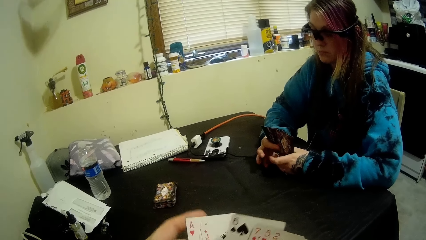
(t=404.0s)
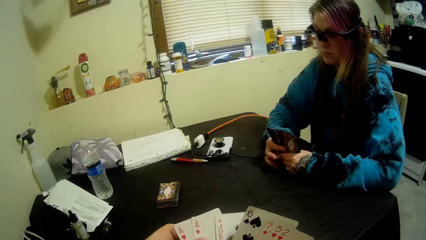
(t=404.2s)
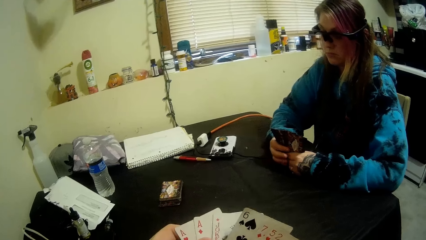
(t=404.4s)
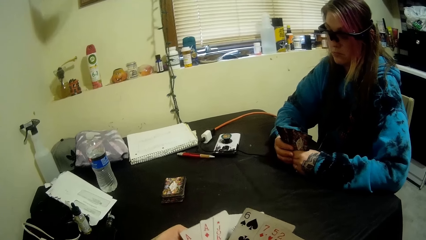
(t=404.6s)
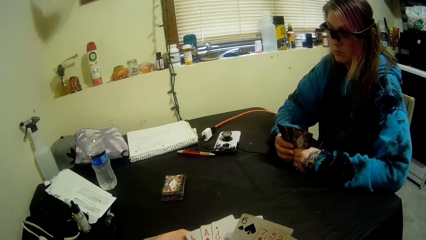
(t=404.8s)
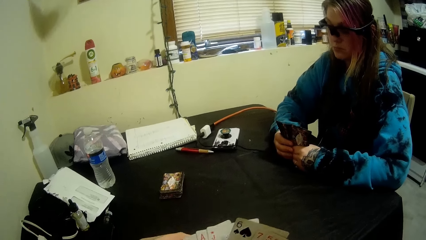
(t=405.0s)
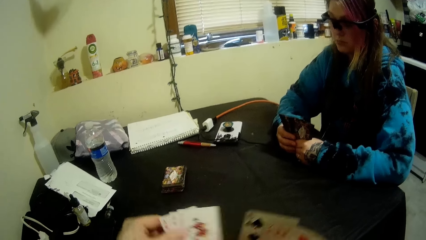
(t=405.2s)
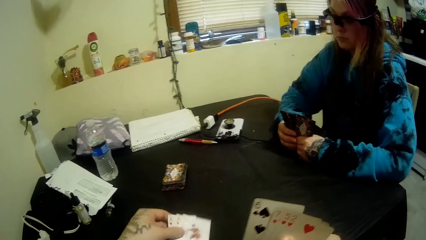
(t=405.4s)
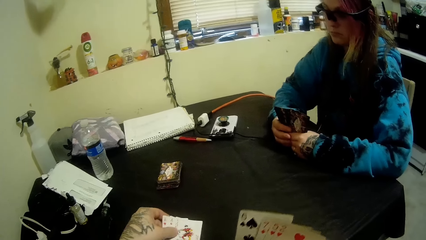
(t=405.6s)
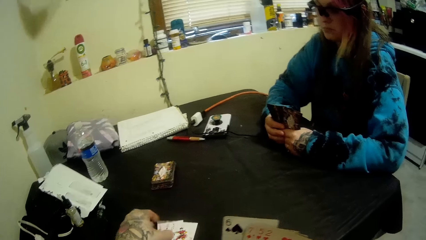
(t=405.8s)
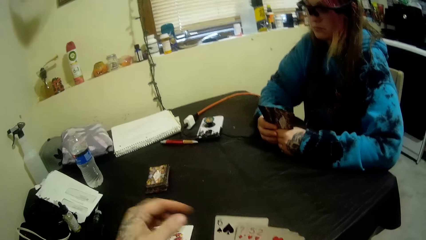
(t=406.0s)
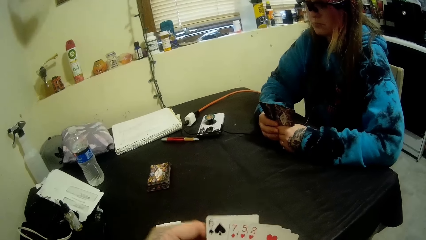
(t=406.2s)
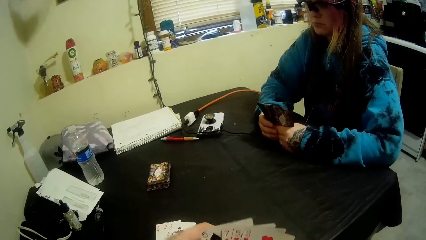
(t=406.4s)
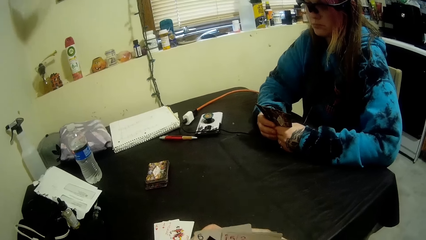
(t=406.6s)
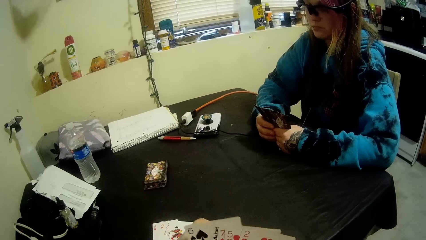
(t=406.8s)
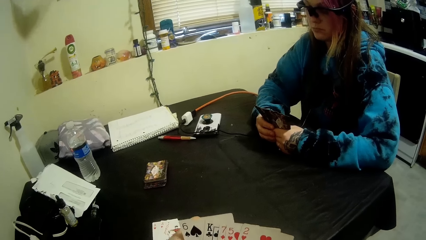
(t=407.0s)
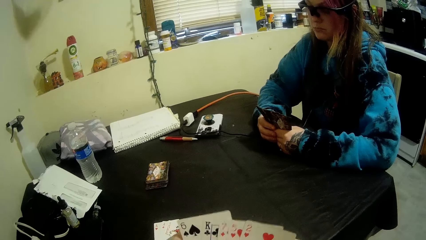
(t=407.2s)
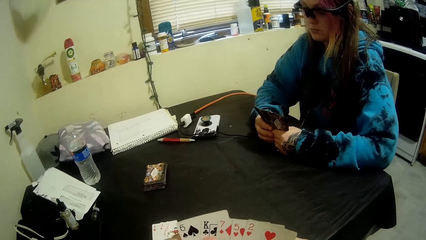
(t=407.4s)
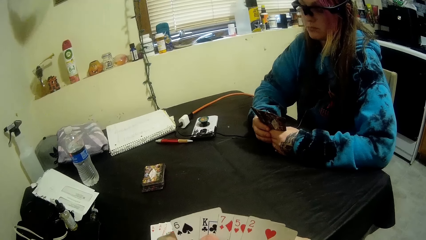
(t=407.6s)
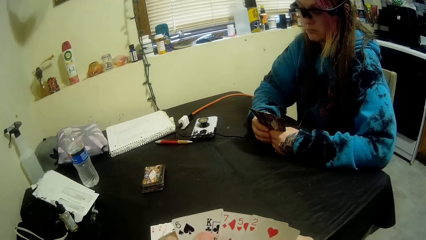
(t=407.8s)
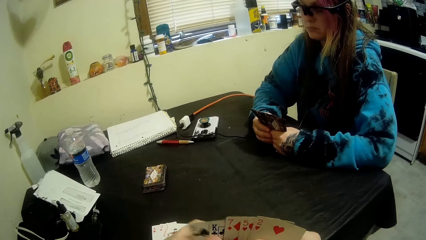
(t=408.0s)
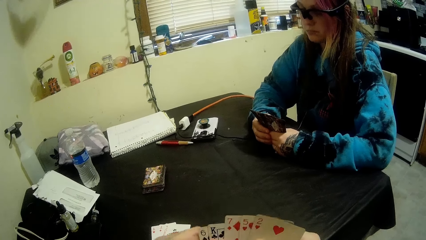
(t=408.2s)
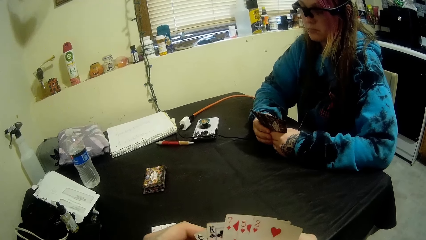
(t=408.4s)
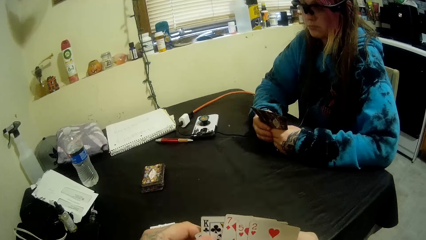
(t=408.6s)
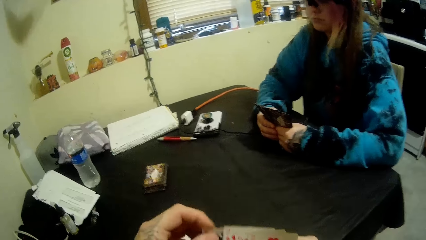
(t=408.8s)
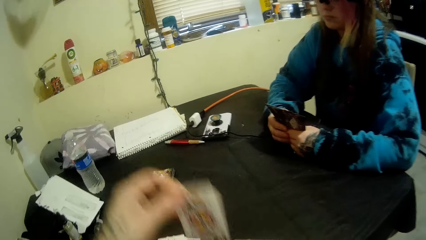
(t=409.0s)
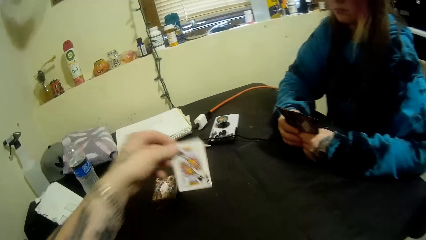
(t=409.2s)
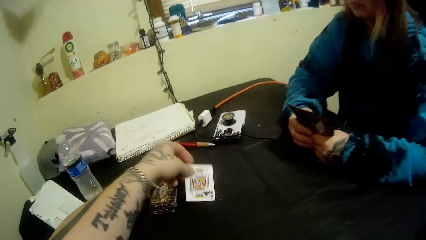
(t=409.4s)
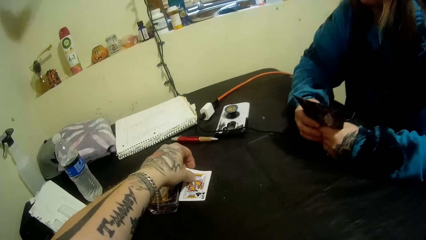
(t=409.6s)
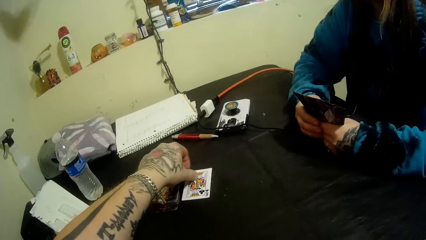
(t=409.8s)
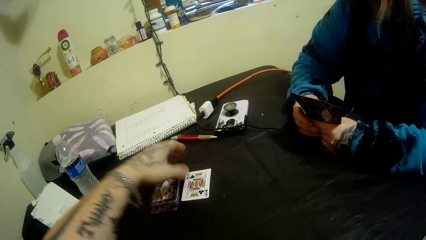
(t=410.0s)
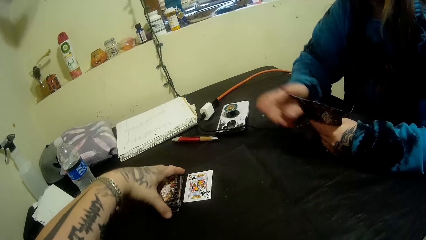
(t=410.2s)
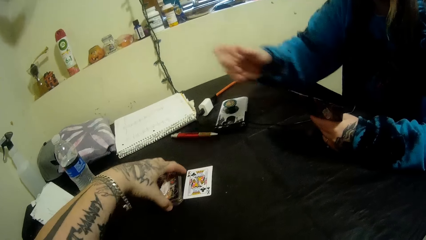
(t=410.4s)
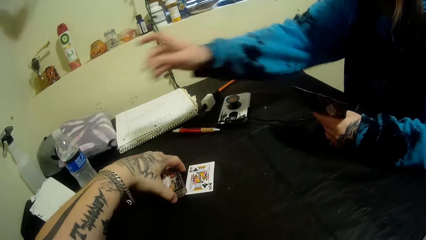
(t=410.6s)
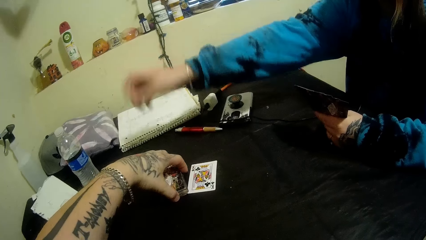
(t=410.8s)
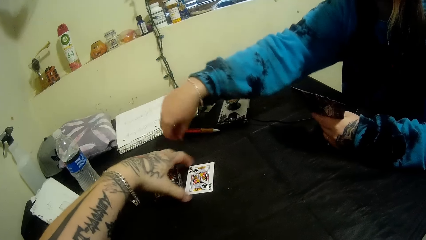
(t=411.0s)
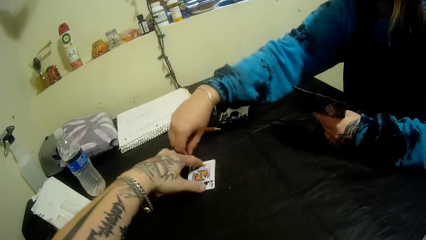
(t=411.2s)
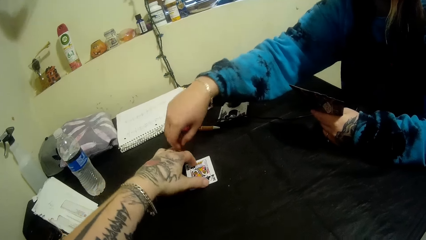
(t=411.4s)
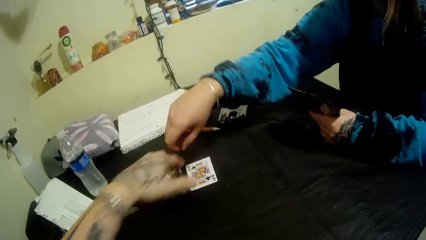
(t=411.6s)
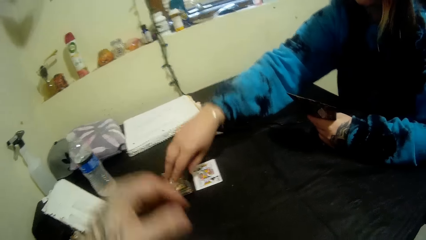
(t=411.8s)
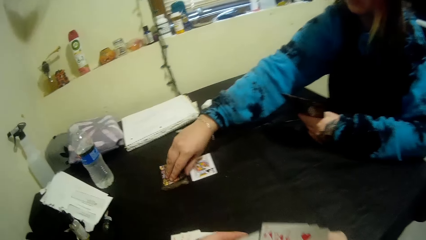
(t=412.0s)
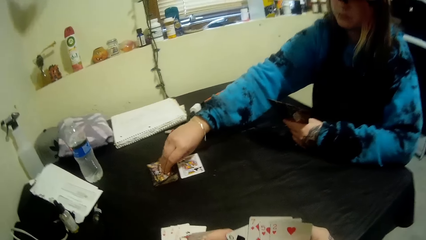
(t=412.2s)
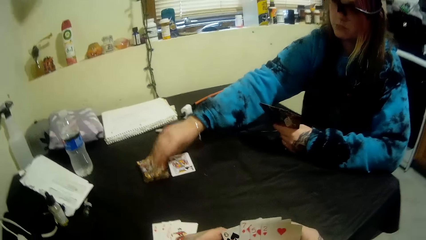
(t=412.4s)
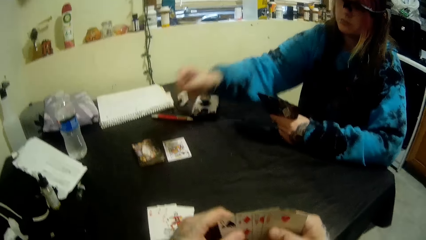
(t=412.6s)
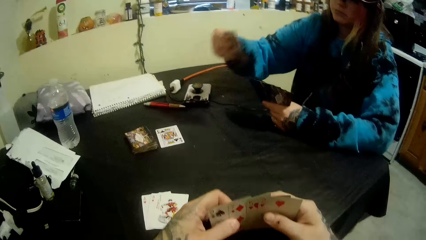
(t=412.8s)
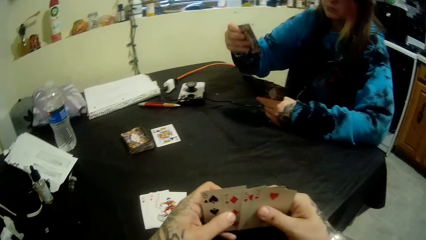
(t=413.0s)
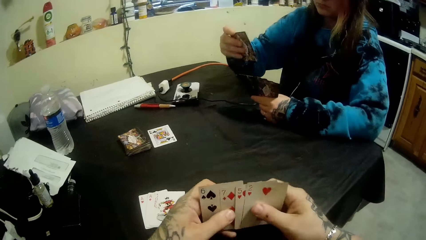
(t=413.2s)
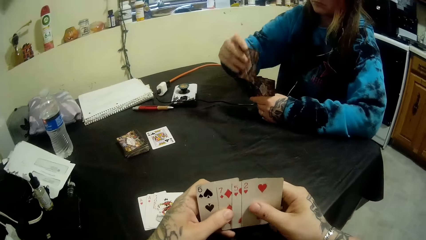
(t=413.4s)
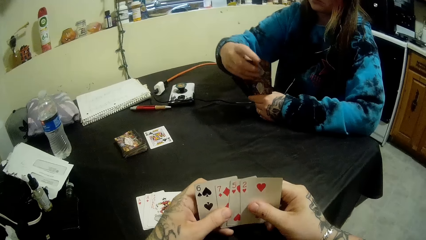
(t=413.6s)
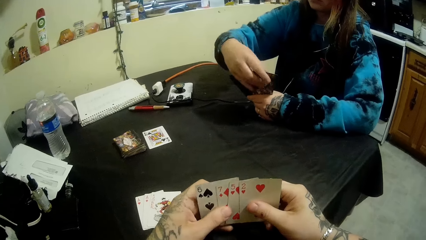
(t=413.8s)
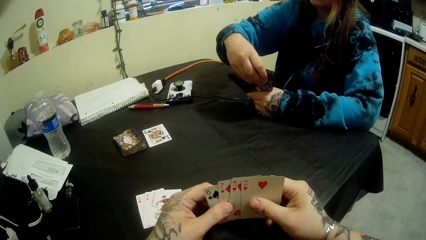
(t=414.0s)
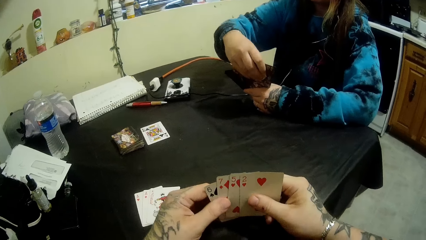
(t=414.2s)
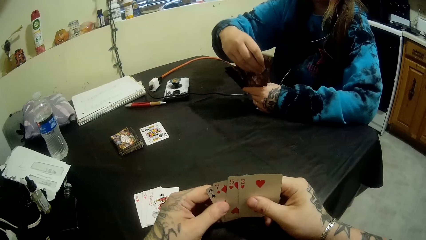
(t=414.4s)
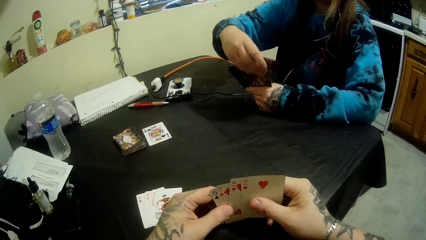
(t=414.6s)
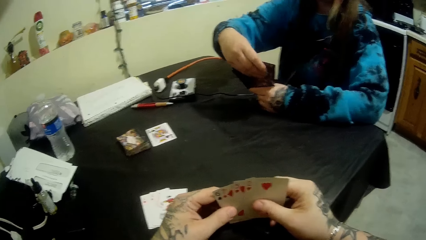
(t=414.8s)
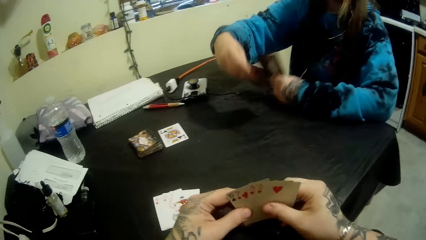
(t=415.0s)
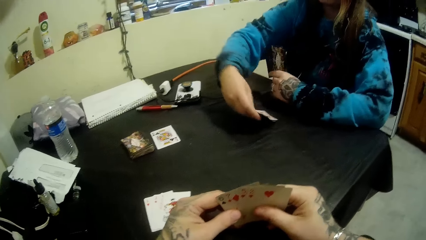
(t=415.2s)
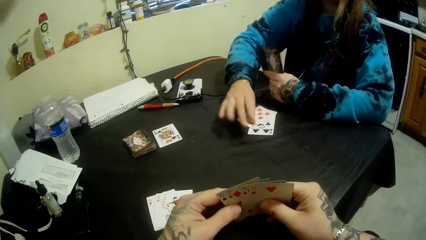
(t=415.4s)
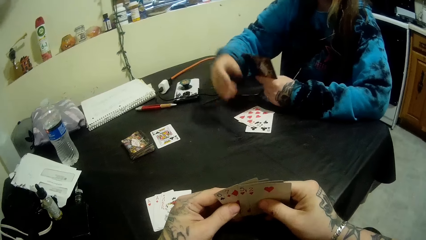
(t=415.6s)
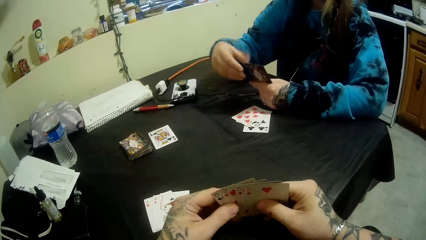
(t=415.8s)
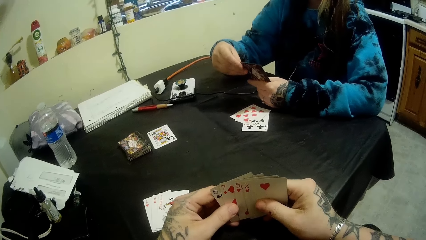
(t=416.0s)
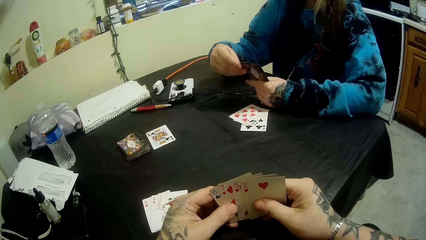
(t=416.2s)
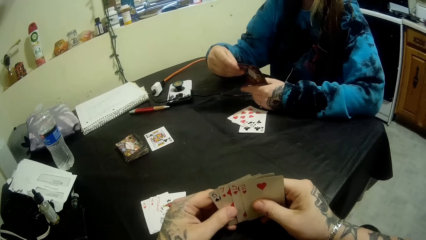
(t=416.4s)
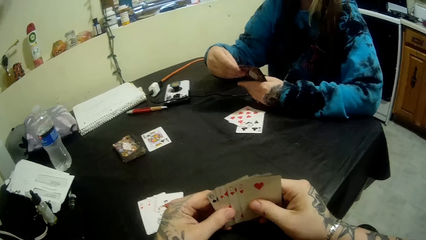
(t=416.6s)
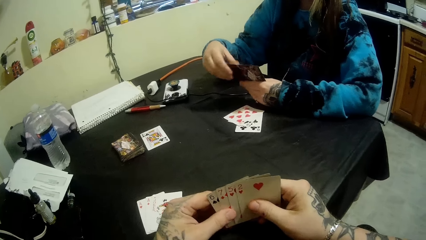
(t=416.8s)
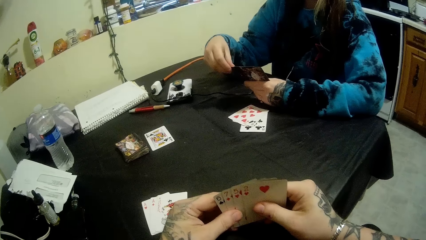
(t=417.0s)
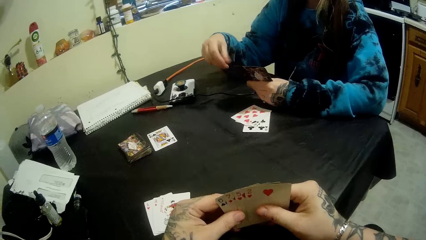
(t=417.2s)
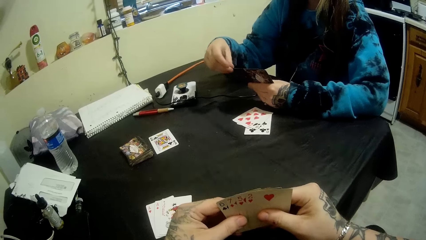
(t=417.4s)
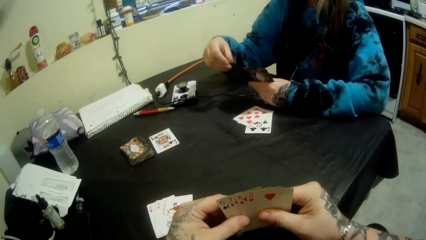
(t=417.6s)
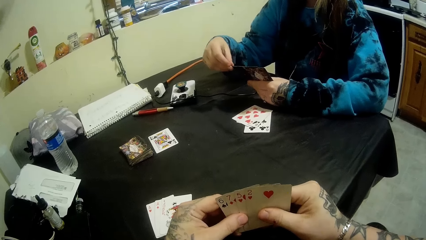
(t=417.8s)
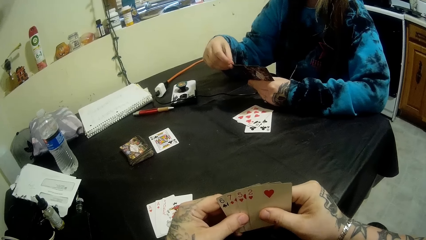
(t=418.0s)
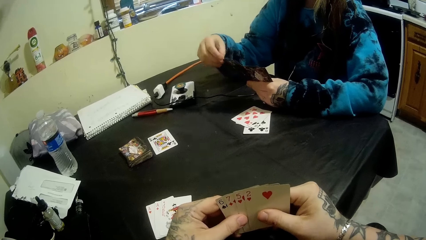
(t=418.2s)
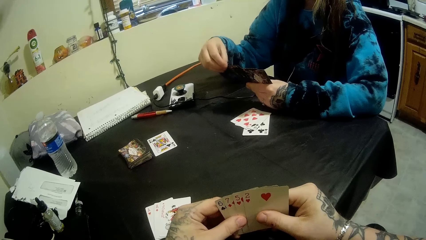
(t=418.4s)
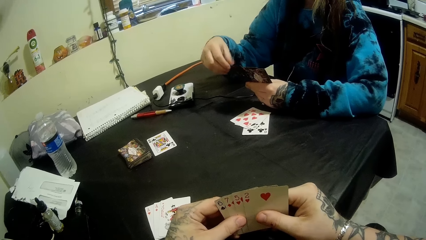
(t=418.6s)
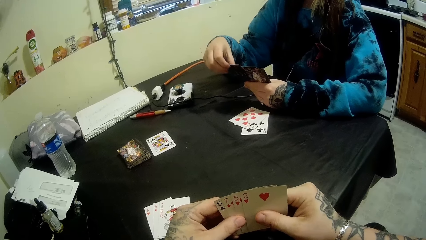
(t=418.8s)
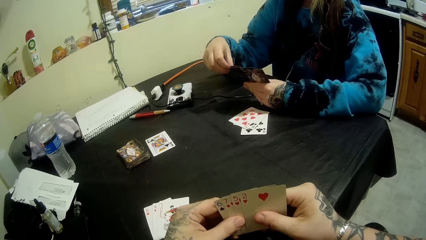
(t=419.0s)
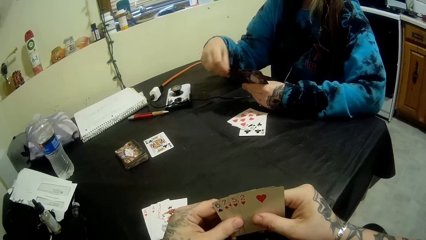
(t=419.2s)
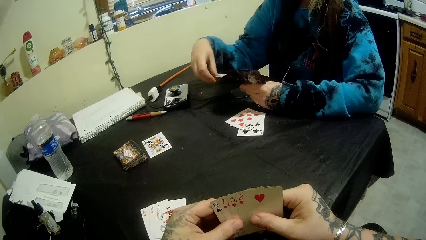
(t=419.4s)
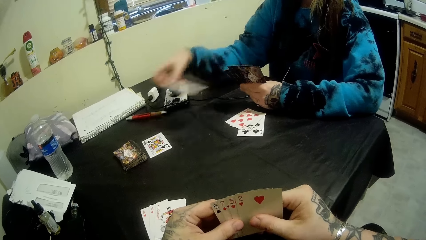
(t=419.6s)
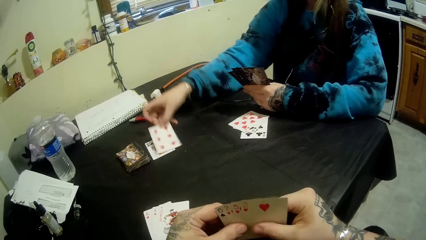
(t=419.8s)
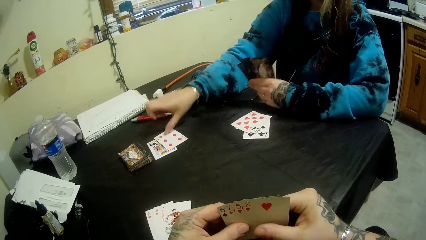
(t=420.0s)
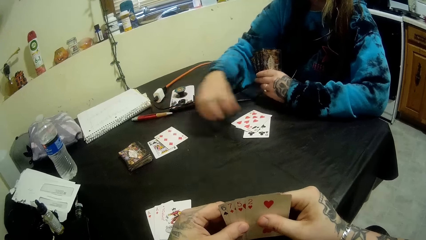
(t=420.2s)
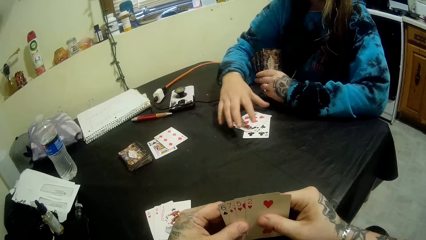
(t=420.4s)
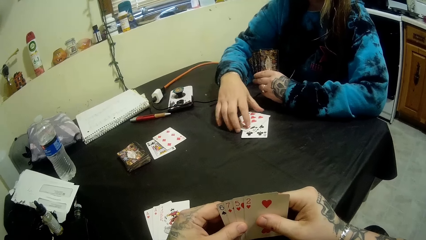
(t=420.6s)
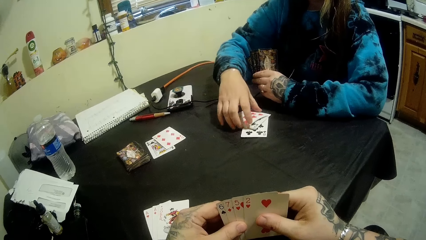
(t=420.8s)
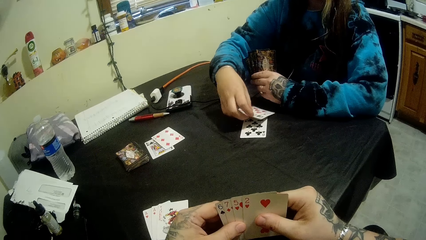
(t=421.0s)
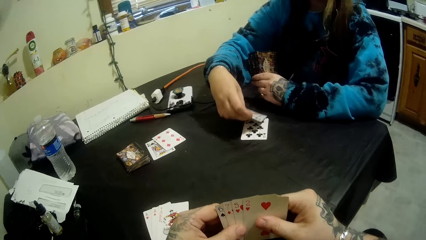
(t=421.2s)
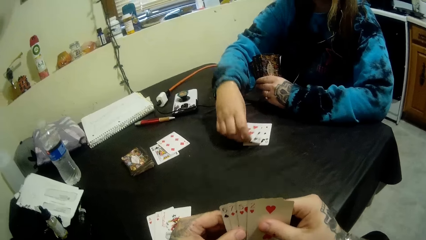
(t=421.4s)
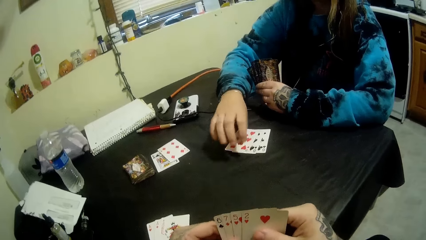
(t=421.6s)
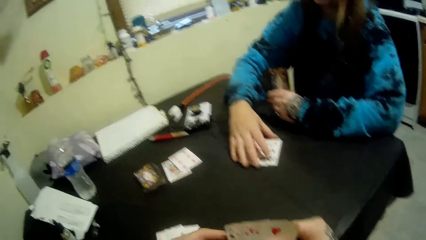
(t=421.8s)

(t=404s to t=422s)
The camera wearer puts the cards on the table. They arrange the cards. They drop a card on the table. They move the cards. A woman picks up a card from the table. The camera wearer arranges the cards on the table. They look at the cards. The woman picks up the cards, puts the cards on the table, picks up the card and drops the card on the table. She moves the cards. She arranges her cards on the table.
